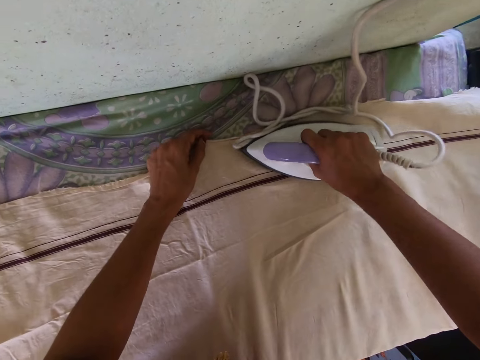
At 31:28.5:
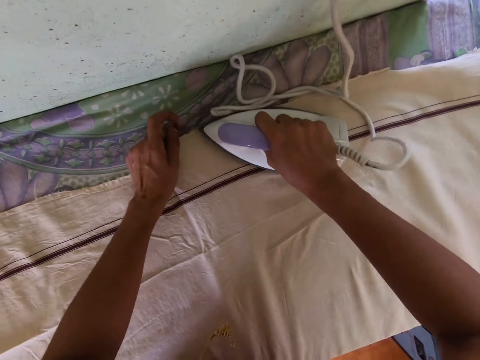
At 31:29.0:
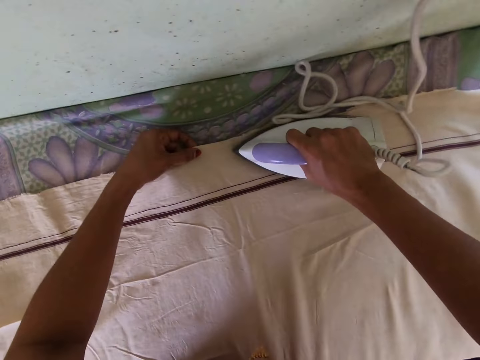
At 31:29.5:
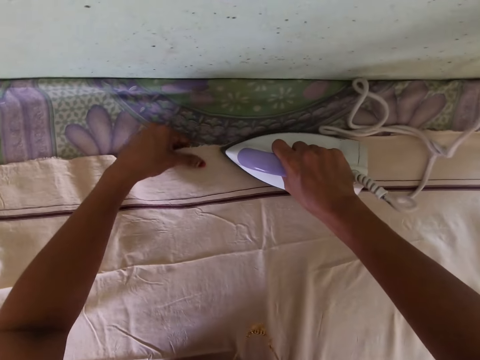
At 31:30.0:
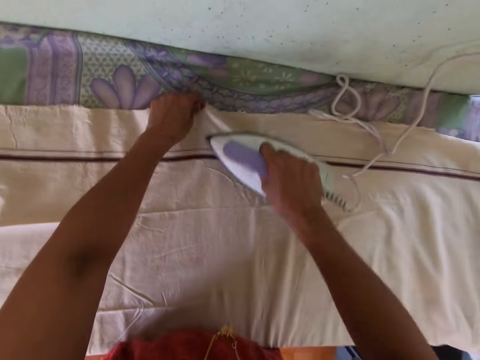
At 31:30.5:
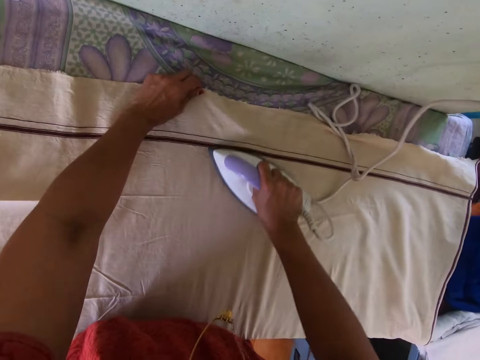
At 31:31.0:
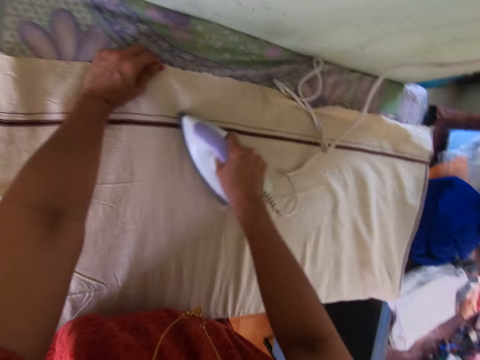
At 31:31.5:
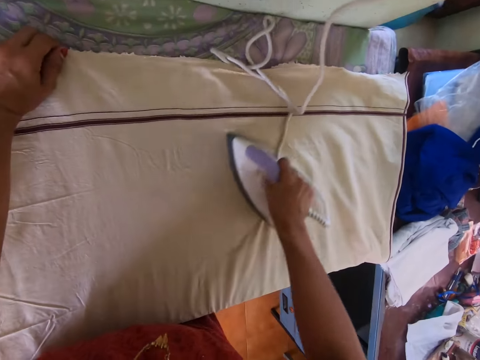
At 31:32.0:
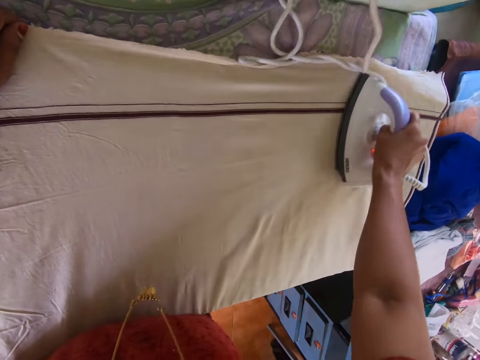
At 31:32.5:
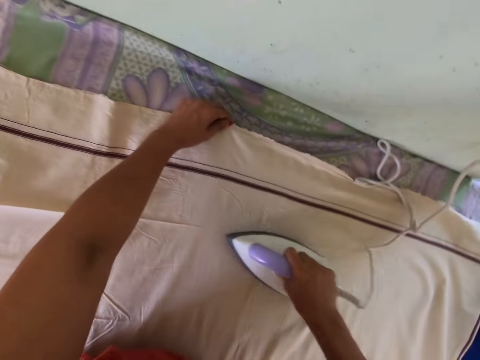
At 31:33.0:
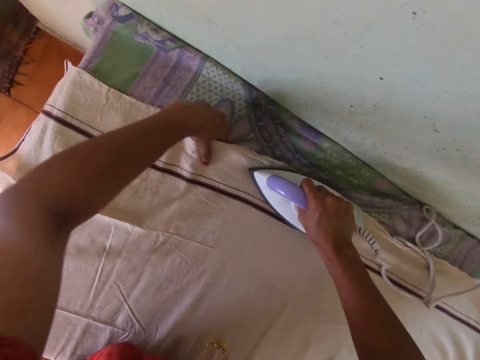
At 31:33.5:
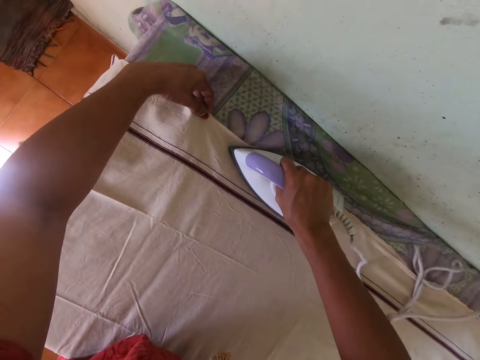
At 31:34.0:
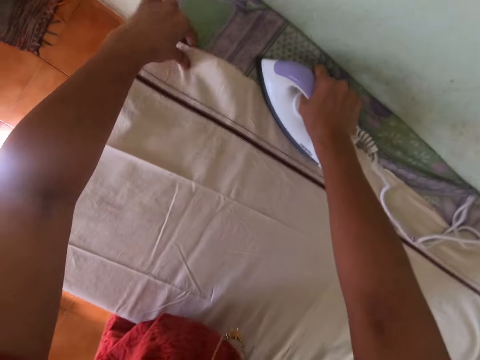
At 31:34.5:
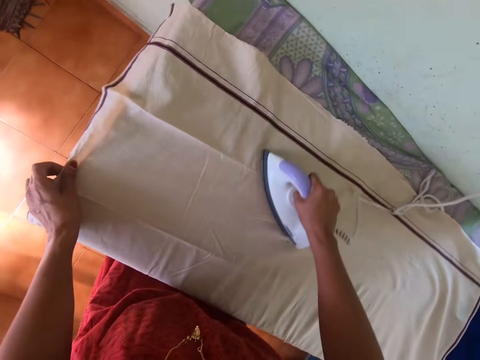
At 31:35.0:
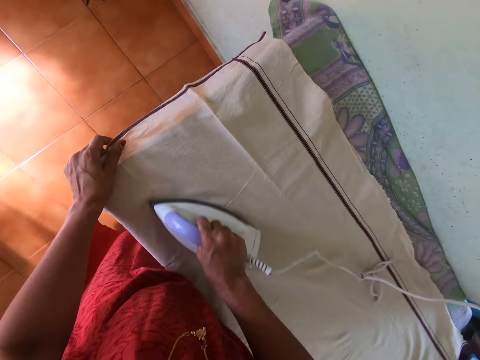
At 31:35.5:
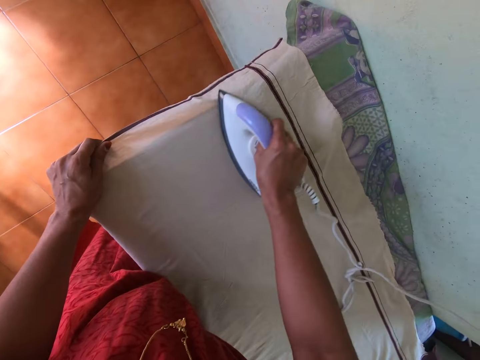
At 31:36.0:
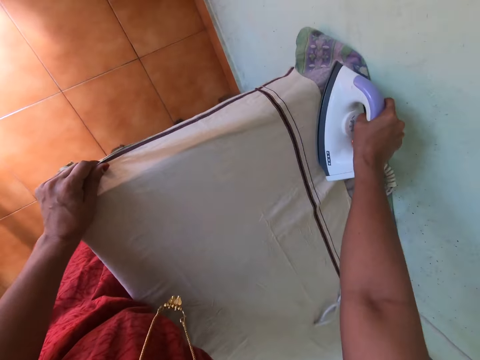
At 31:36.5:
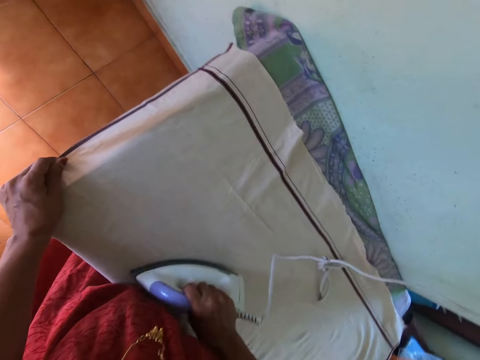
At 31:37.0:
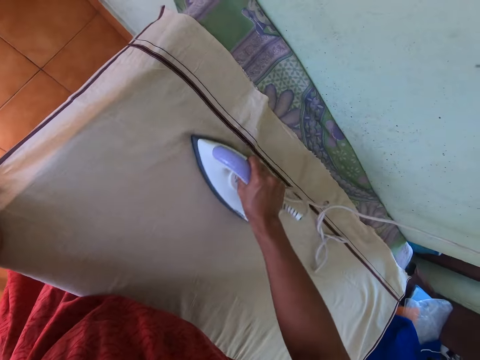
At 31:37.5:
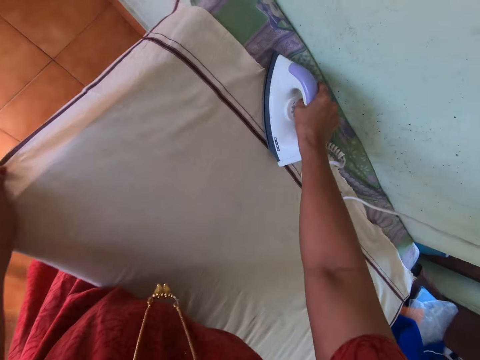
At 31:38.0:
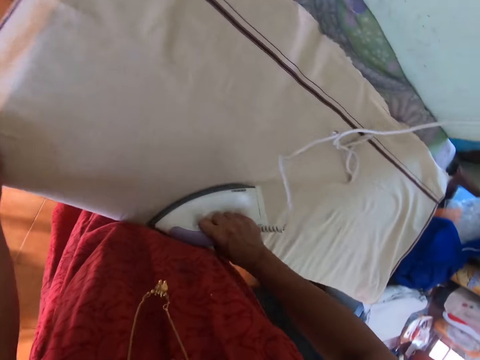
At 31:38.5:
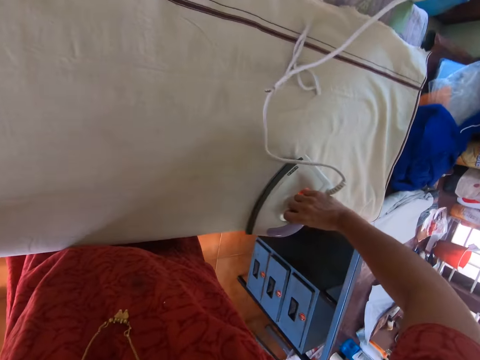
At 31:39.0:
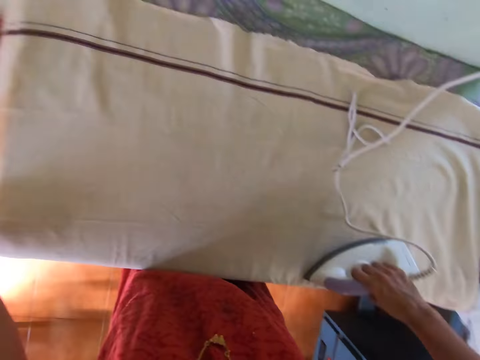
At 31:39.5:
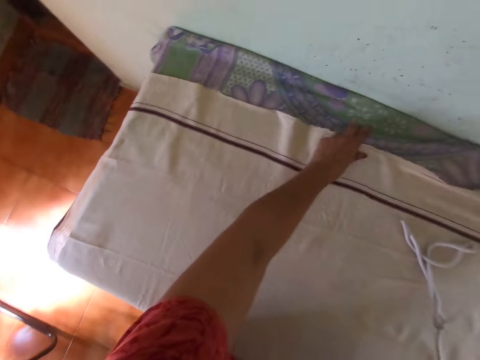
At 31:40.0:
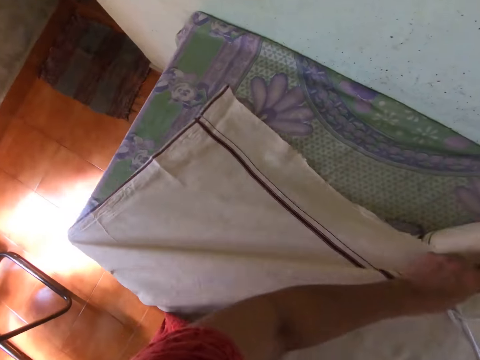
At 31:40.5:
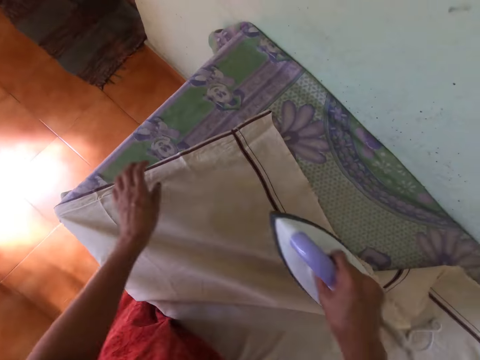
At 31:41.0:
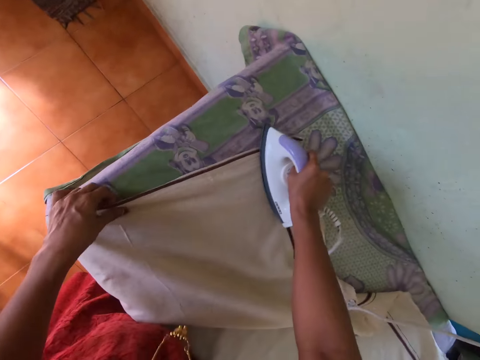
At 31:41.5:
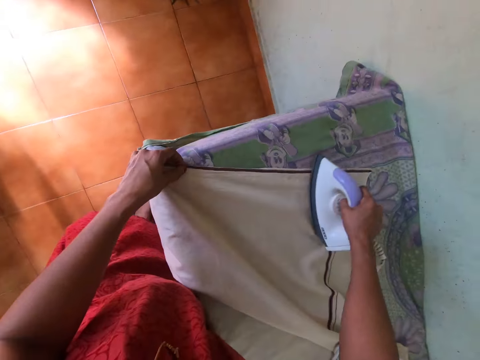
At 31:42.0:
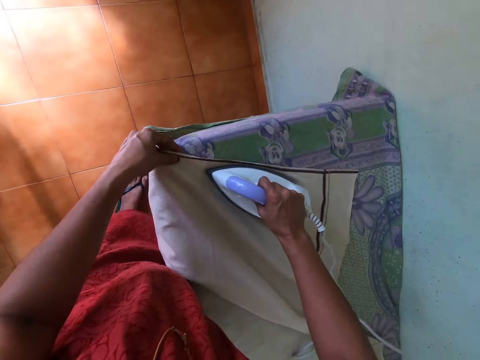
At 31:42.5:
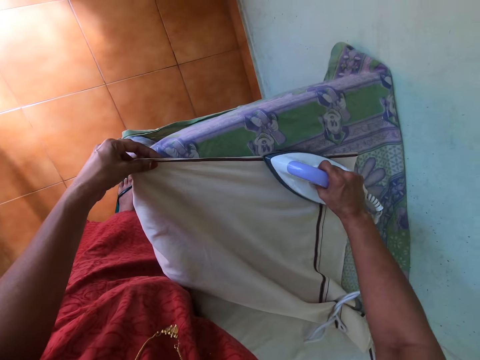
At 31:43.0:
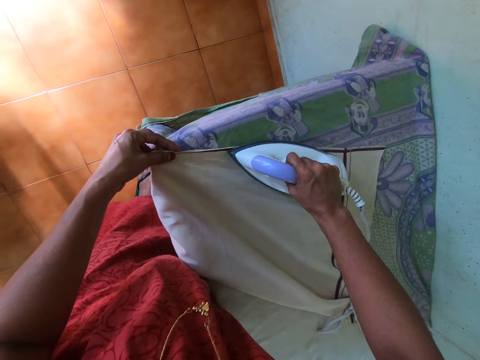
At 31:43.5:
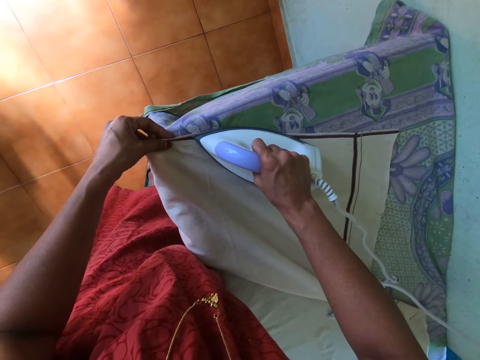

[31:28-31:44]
The camera wearer irons the linen. She adjusts the cloth on the table with her left hand. She irons the cloth on the table with the electric iron in her right hand.

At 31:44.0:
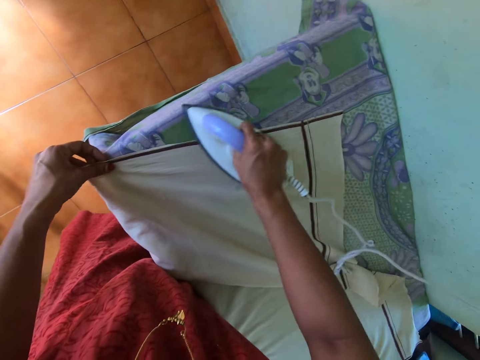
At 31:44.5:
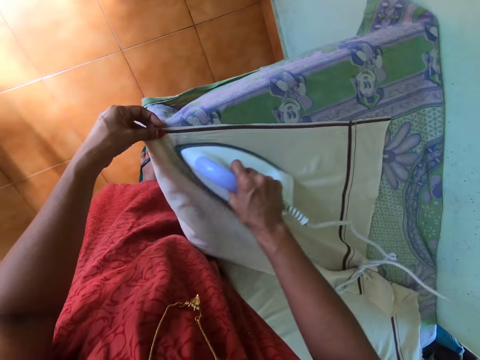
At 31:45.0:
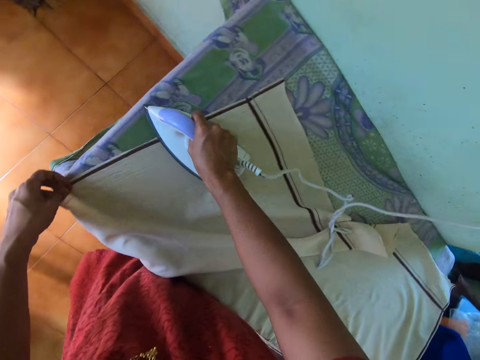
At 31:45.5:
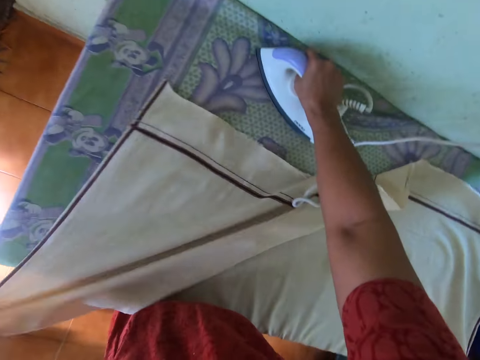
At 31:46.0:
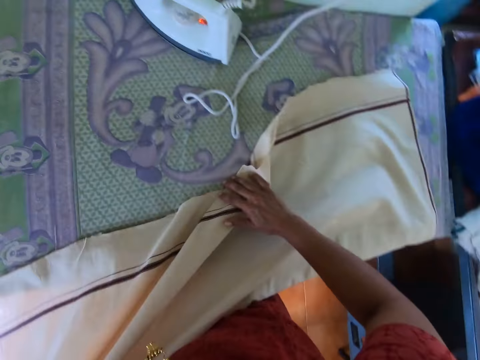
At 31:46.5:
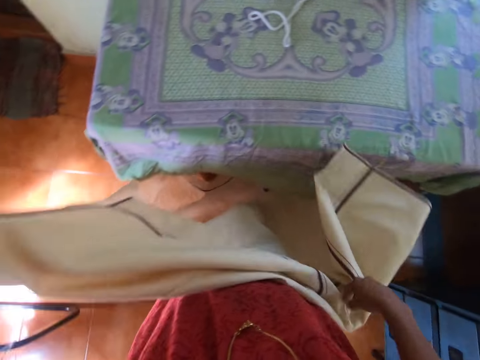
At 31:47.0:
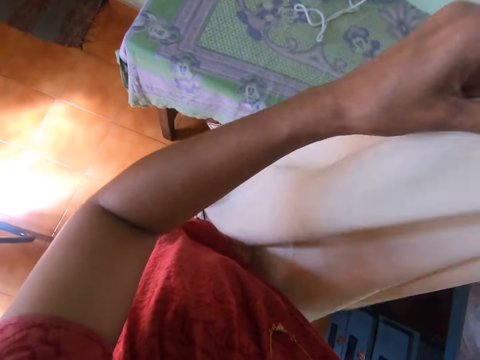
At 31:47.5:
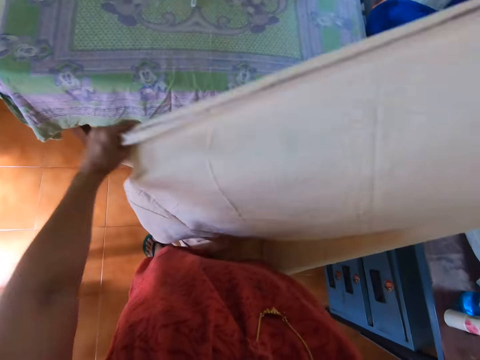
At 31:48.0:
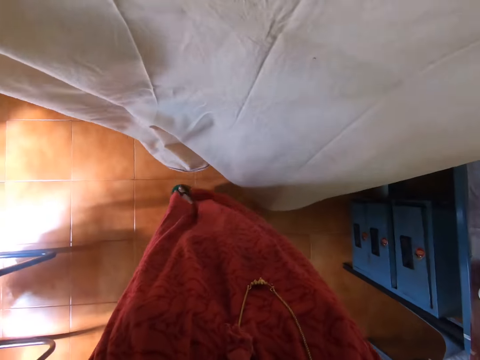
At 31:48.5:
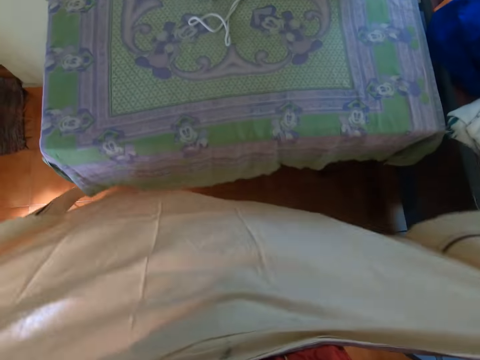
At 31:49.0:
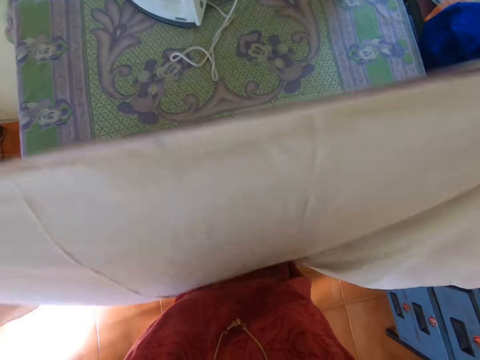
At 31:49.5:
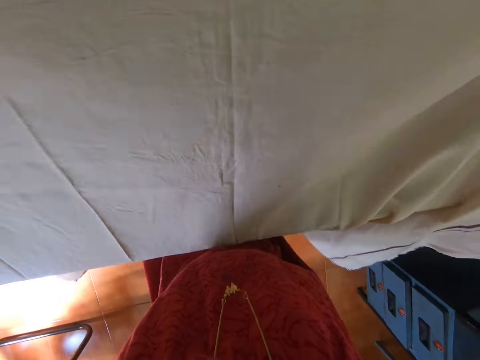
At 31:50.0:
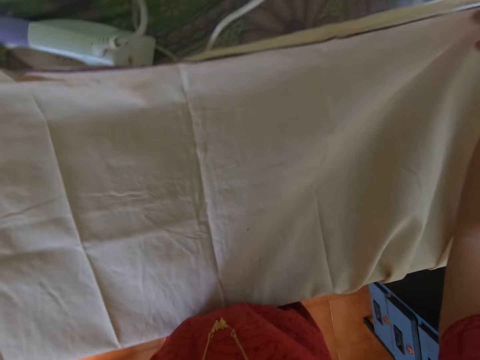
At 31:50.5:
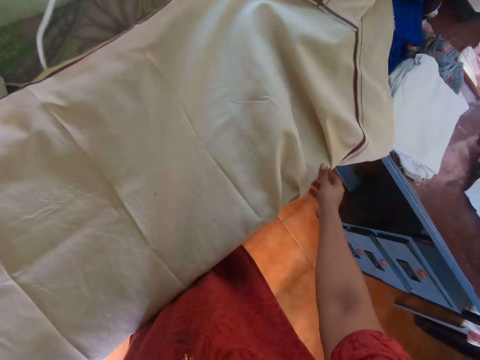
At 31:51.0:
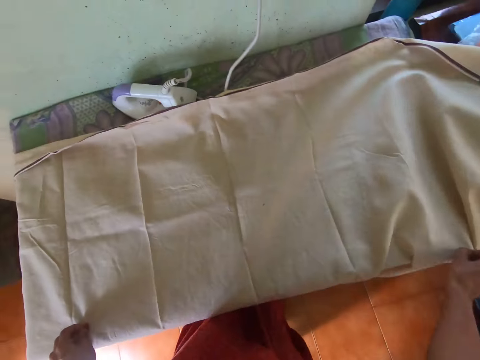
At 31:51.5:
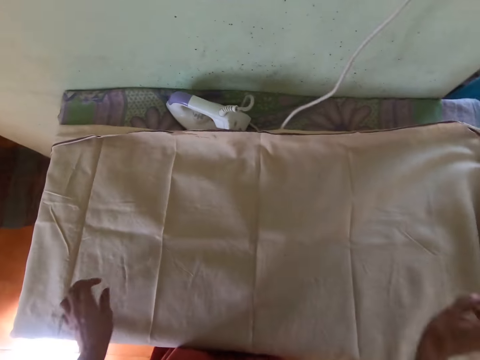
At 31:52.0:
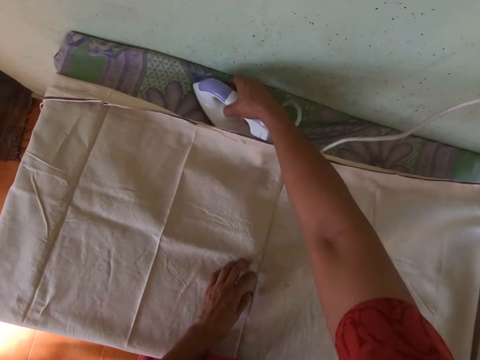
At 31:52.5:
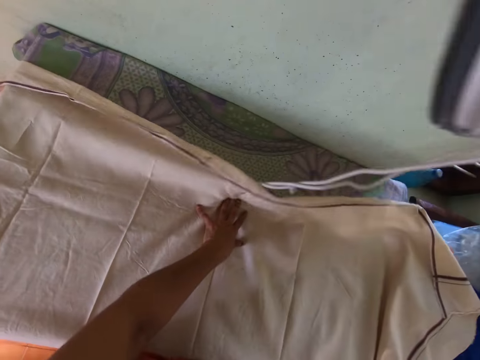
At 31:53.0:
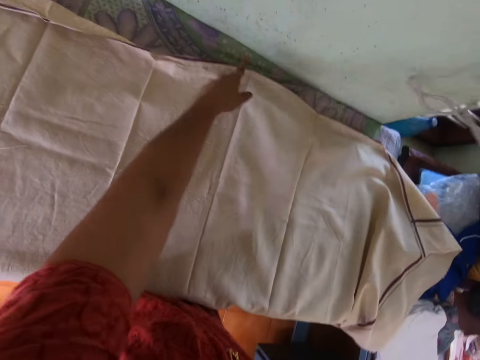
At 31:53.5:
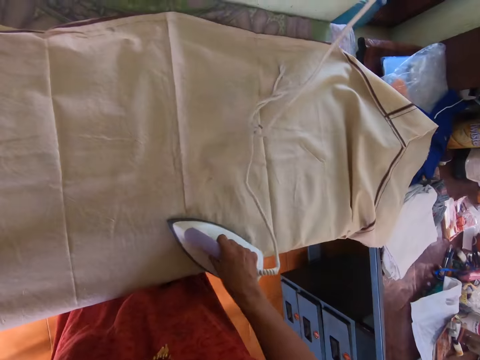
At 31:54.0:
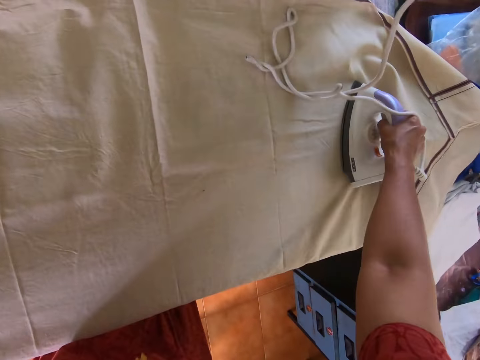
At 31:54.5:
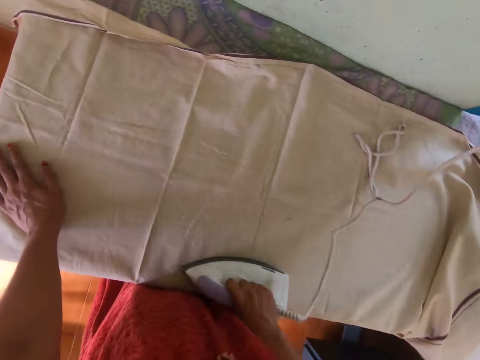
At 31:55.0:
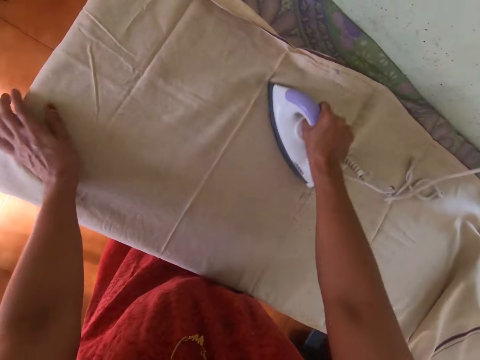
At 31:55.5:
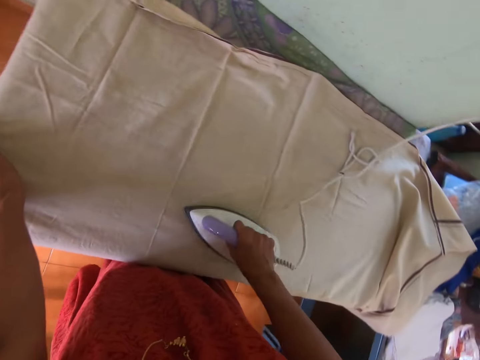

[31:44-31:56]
The camera wearer picks the cloth from the table with her left hand. She removes her right hand from the pressing iron. She drops an iron box. She picks the cloth from the table with her hands. She straightens the cloth with her hands. She places the cloth on the table with her hands. She adjusts the cloth with her right hand. She picks the pressing iron from the table with her right hand. She drops the iron box. She adjusts the cloth with her left hand. She irons the cloth on the table with the pressing iron in her right hand.
